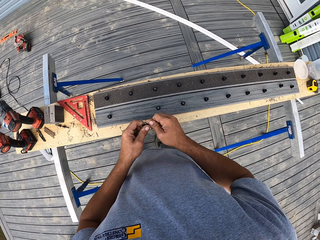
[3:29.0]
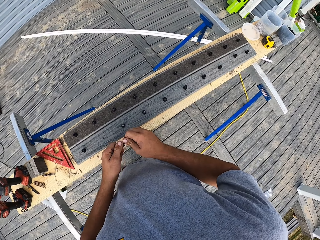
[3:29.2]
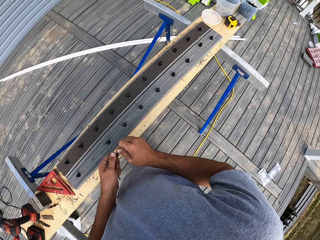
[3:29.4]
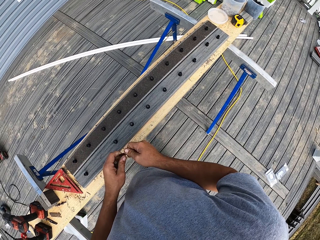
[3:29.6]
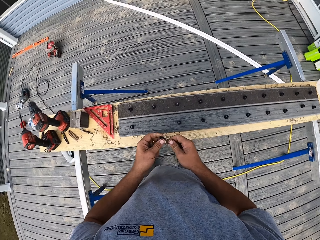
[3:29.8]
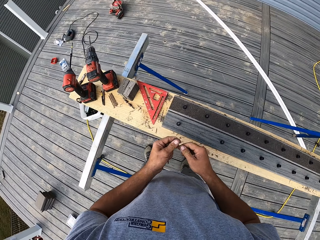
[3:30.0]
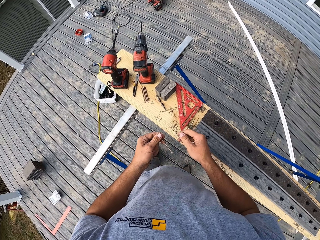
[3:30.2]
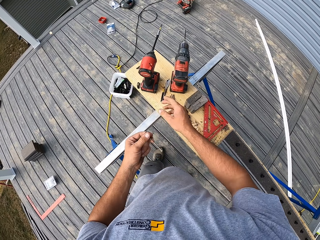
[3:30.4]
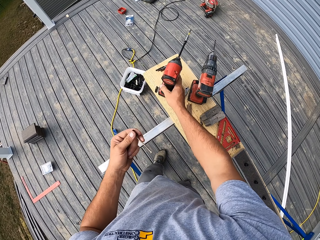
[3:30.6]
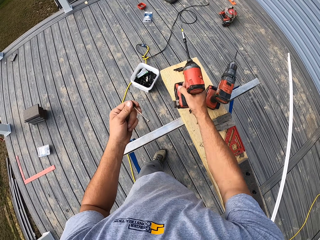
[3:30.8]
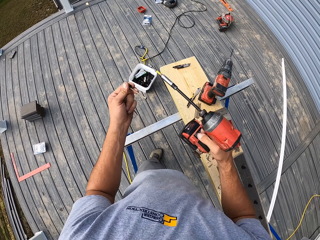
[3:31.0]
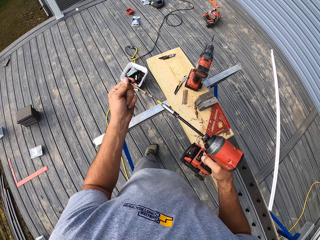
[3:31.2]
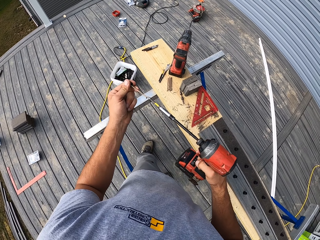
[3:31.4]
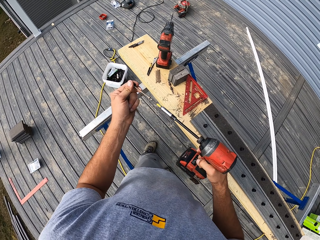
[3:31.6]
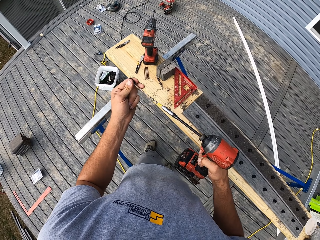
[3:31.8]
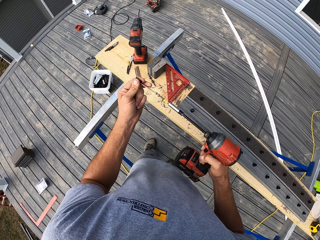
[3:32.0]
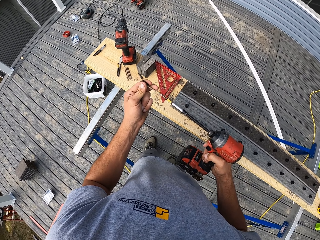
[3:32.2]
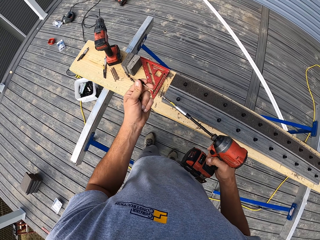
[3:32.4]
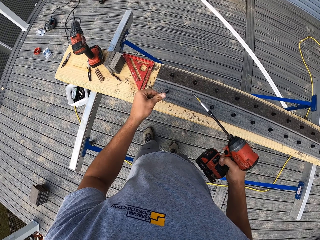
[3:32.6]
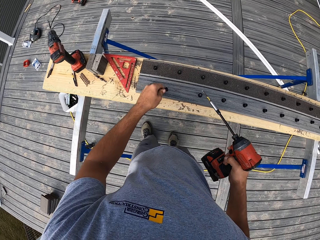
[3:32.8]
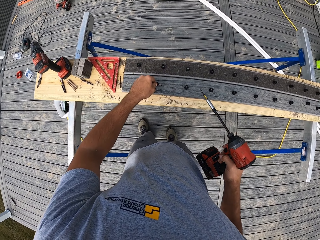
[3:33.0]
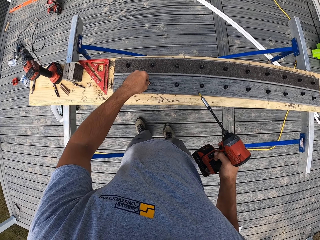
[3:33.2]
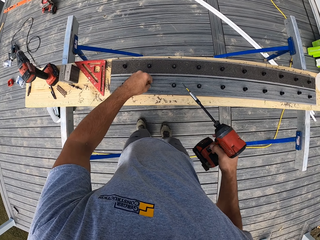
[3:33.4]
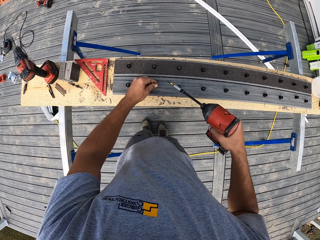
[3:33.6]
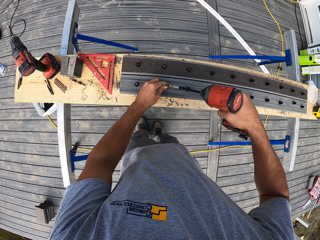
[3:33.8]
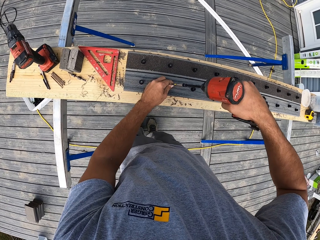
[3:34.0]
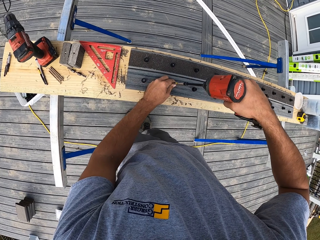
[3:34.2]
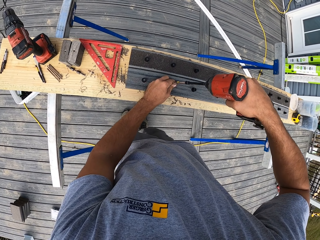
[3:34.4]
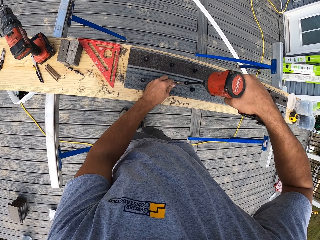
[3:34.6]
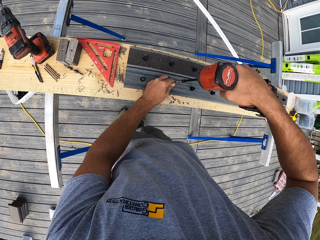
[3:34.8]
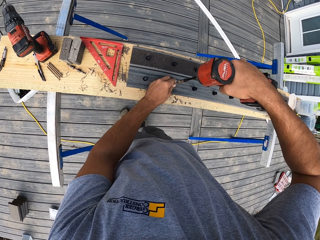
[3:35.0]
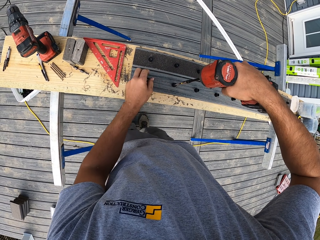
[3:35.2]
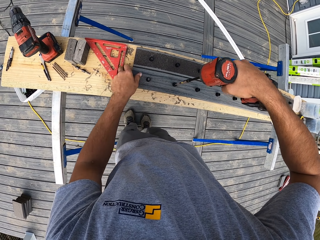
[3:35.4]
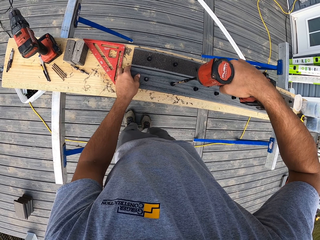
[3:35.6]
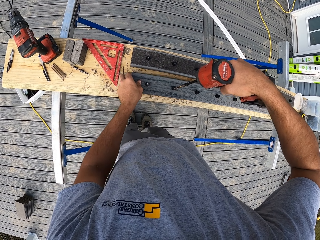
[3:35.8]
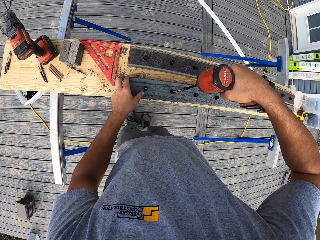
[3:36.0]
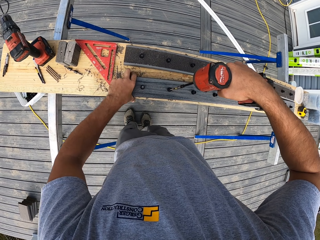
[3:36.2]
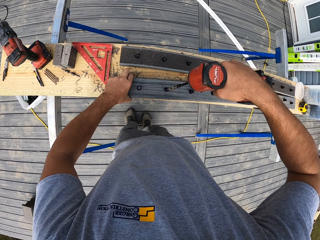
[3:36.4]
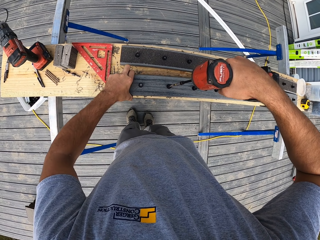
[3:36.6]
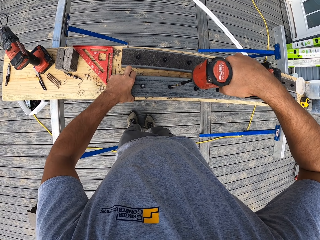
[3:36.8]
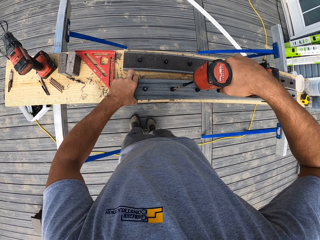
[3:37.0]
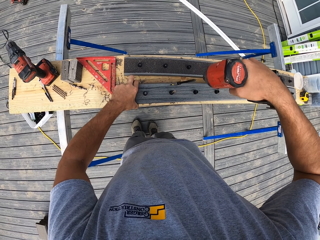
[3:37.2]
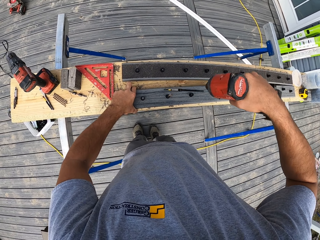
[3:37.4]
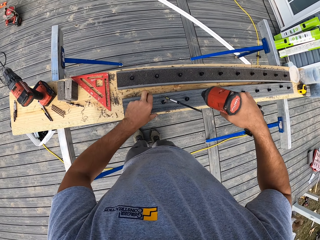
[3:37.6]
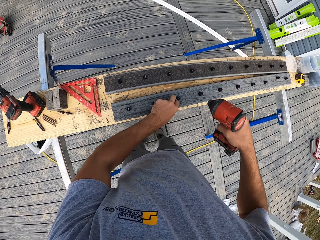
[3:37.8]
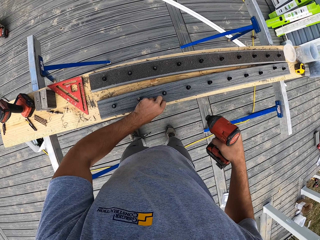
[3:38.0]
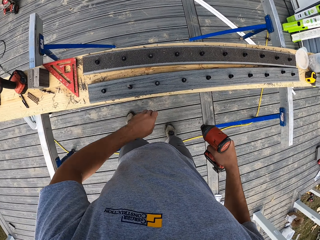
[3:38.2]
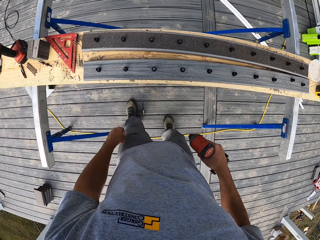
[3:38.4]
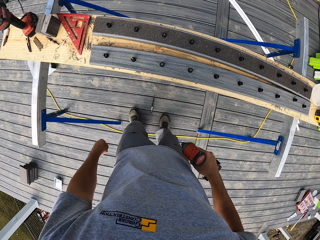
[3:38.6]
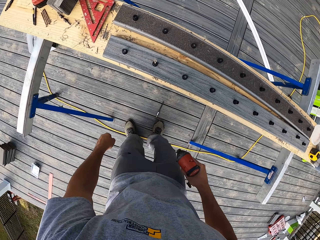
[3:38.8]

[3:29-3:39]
The camera wearer looks around the bench. They fix something. They pick up an impact driver and put a screw on the impact driver. They fix a drill bit to the drill. They put the screw on a hole. They put a nail on the table. They adjust the screw with the impact driver. They fix the nail on a piece of wood. They move the piece of wood.

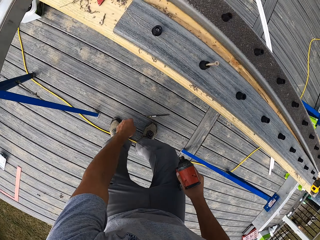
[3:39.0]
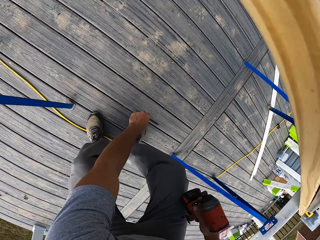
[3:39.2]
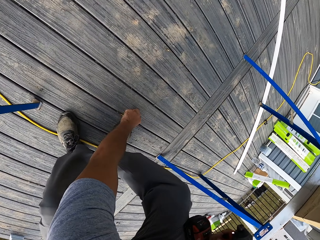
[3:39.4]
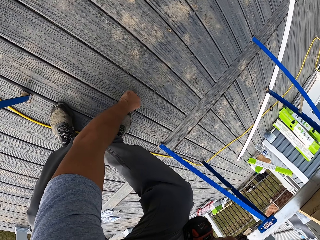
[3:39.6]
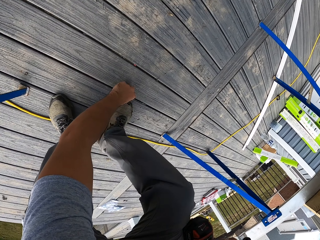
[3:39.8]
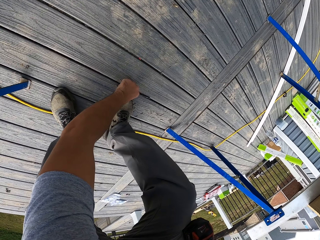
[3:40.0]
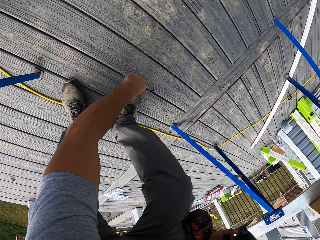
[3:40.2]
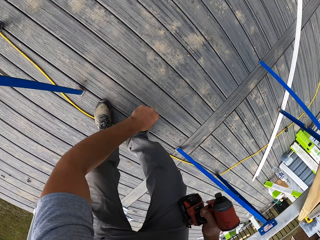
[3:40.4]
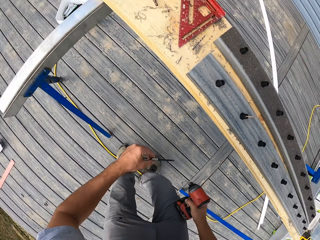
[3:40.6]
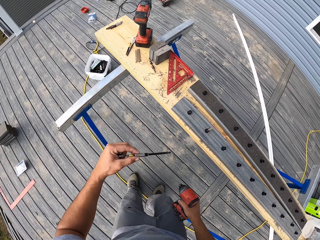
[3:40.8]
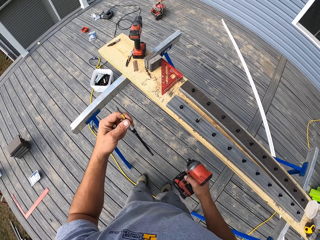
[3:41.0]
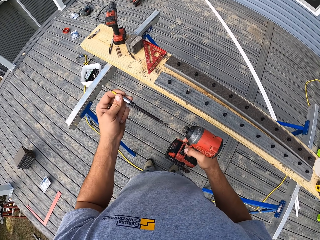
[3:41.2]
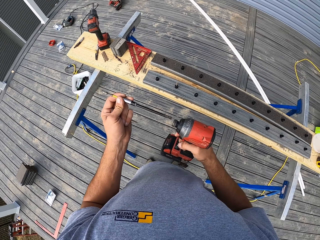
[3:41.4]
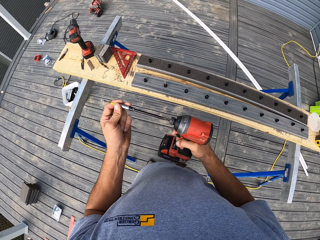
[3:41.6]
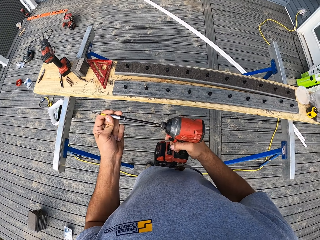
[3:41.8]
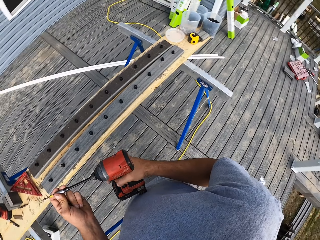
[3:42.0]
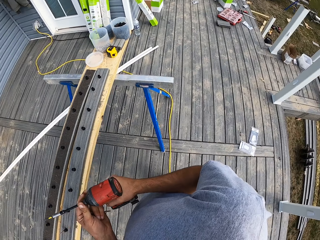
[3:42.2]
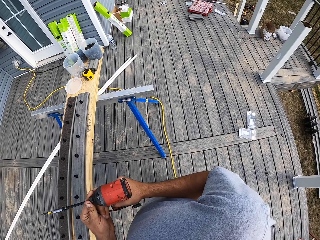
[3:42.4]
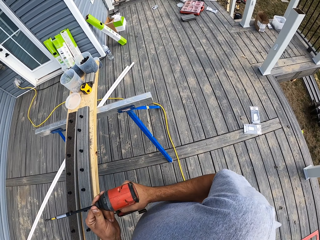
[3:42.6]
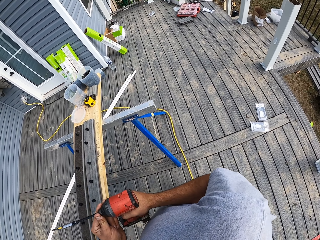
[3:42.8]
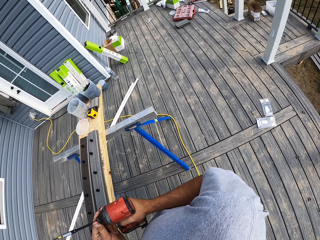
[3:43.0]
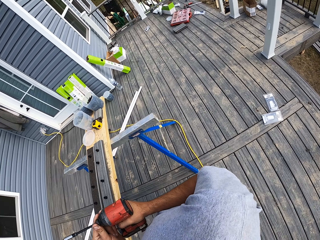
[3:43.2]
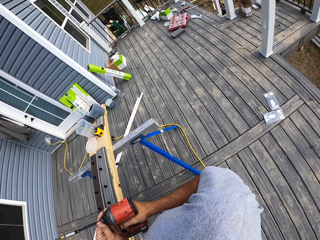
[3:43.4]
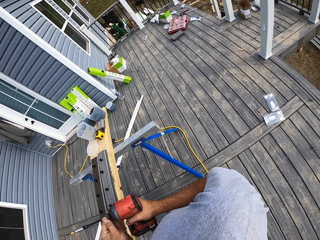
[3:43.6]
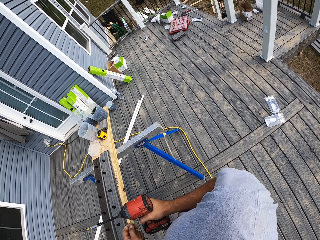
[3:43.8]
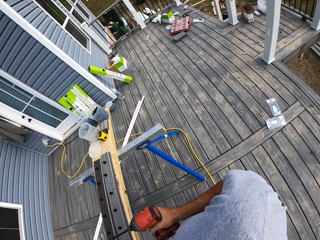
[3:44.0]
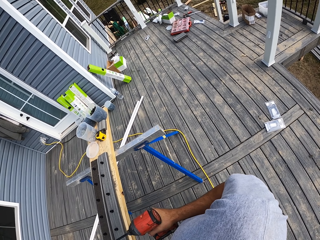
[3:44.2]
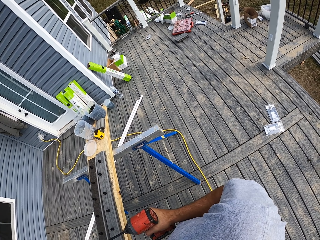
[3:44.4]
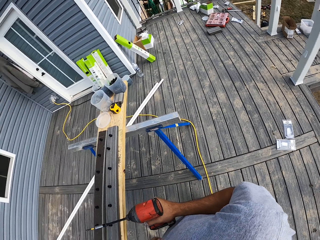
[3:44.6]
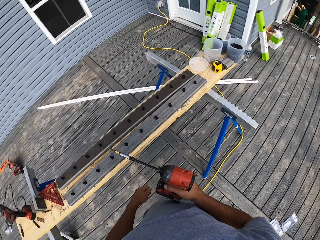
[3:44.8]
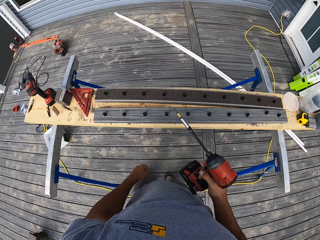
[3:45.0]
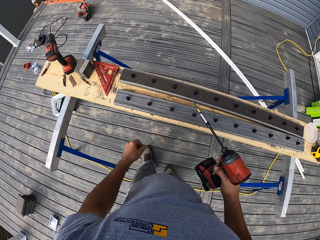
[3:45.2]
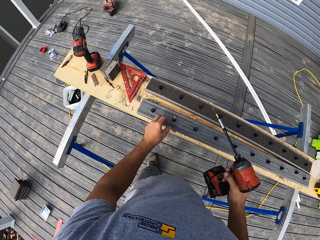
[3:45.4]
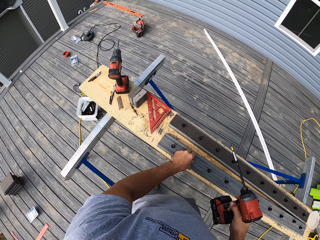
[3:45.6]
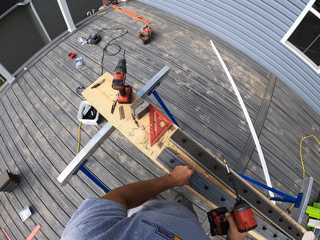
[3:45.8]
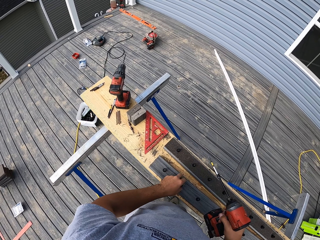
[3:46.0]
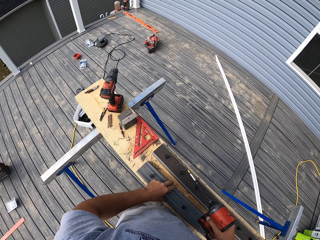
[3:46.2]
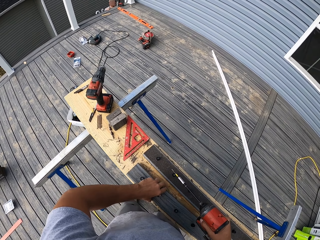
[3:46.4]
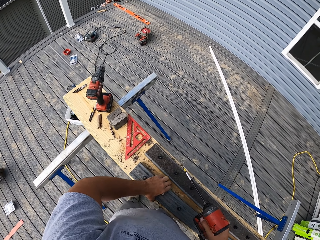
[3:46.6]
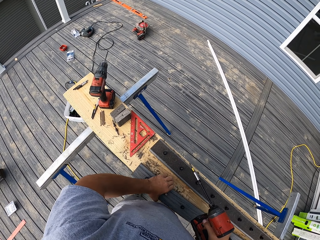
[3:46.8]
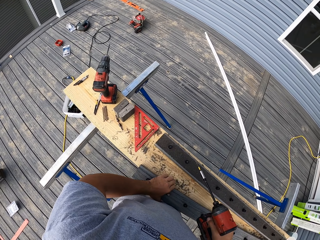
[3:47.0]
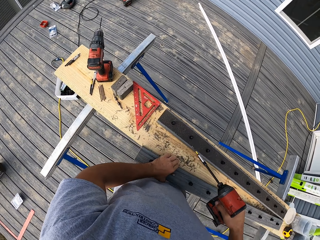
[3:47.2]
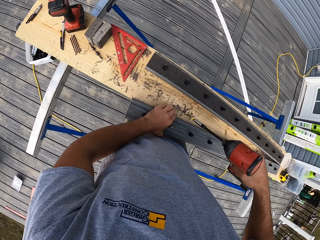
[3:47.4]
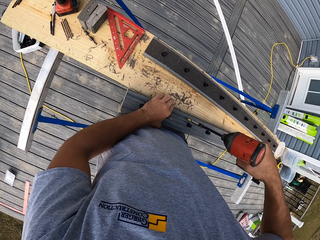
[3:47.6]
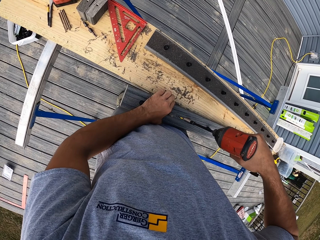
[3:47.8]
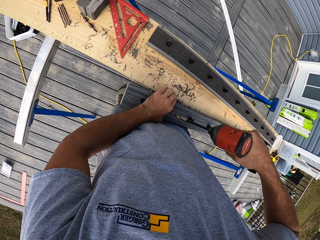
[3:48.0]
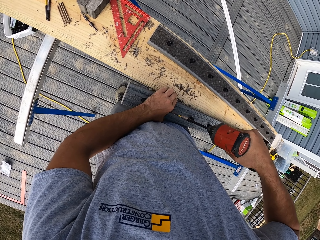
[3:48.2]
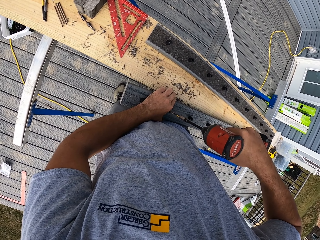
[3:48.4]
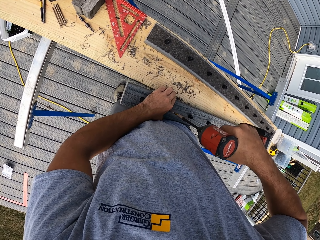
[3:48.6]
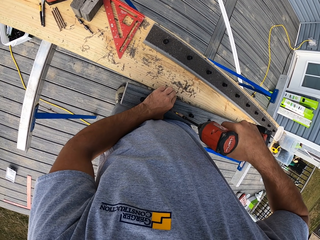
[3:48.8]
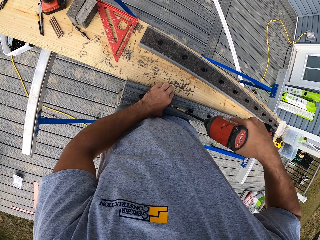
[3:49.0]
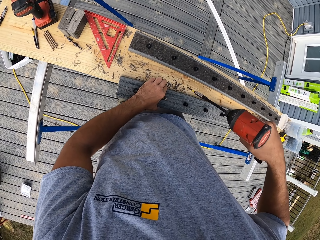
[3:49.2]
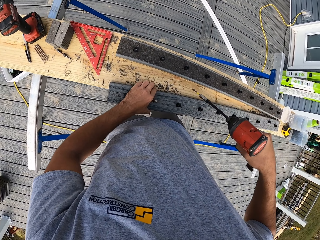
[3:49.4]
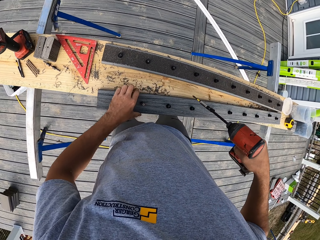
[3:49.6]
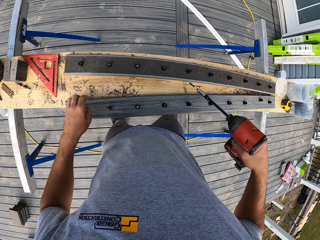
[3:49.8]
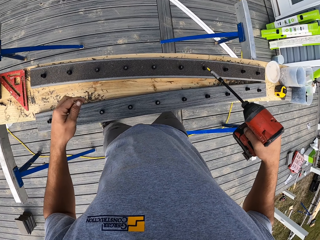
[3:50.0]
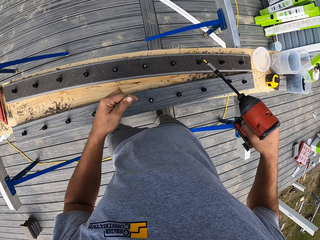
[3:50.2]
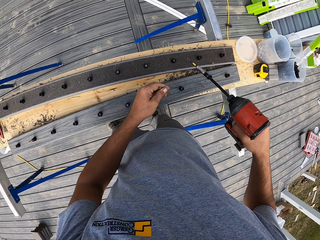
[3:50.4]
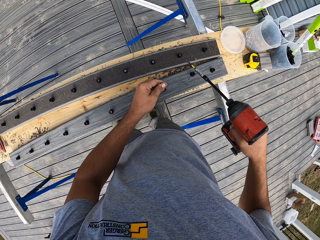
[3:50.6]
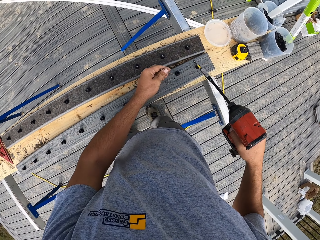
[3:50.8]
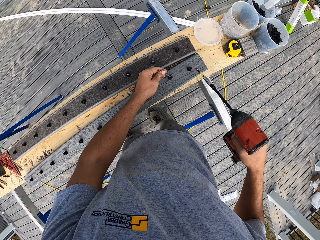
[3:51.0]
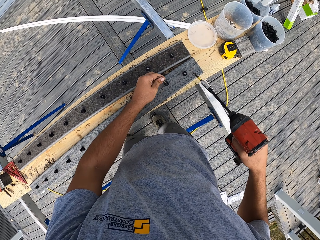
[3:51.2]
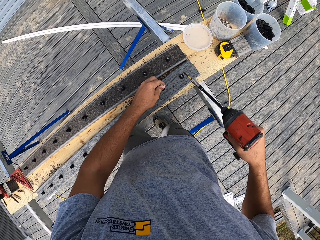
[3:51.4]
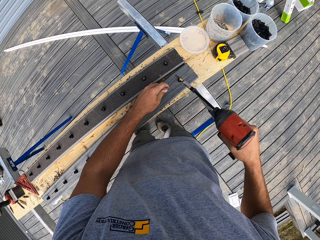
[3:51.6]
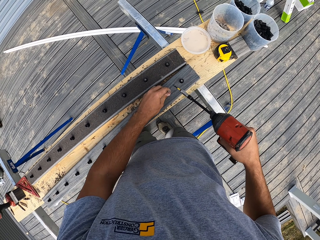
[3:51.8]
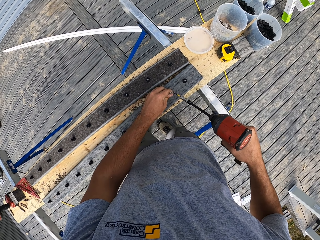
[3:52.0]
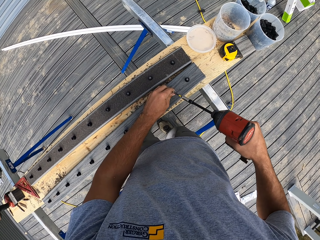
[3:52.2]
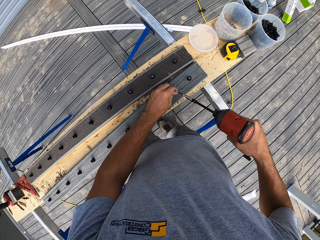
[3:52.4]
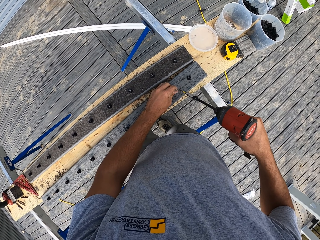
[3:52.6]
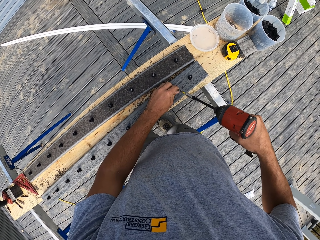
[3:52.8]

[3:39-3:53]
The camera wearer takes a bit on the deck. They put the bit on an impact driver. They look around the deck. They move wood. They pick up something. They hold a piece of wood. They adjust a screw with the impact driver. They fix a nail to the piece of wood. They move beside the bench. They place the nail on the piece of wood. They adjust the screw.
